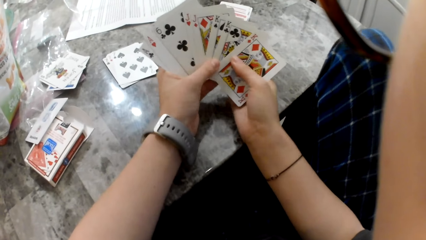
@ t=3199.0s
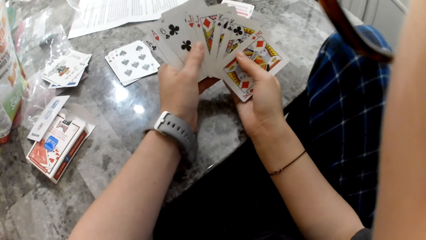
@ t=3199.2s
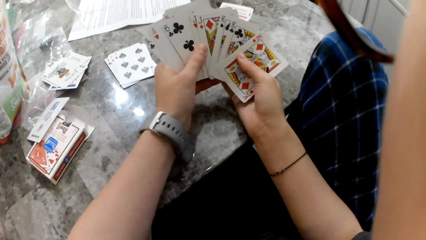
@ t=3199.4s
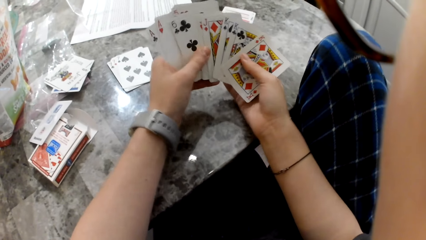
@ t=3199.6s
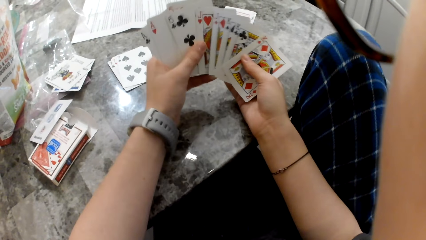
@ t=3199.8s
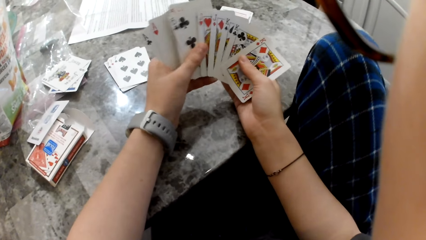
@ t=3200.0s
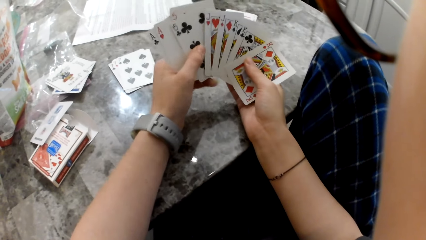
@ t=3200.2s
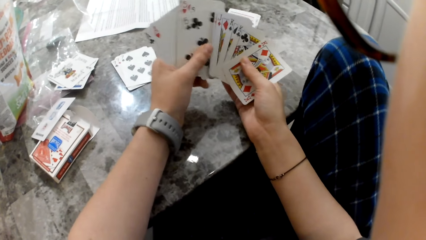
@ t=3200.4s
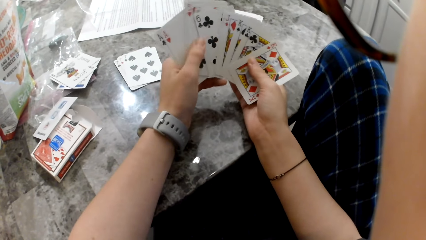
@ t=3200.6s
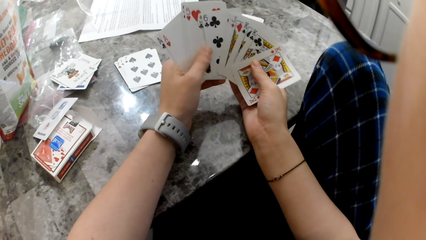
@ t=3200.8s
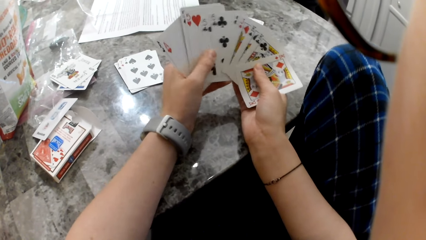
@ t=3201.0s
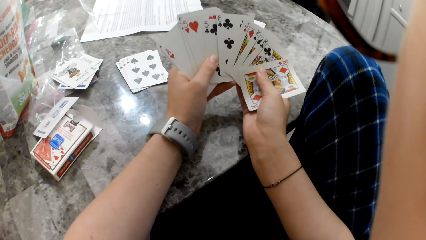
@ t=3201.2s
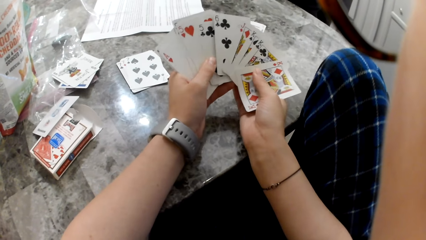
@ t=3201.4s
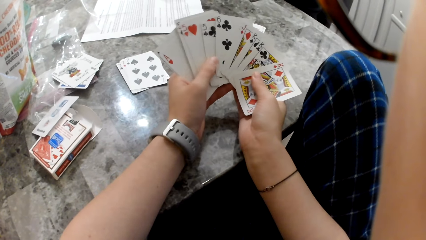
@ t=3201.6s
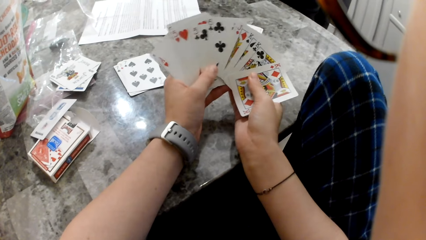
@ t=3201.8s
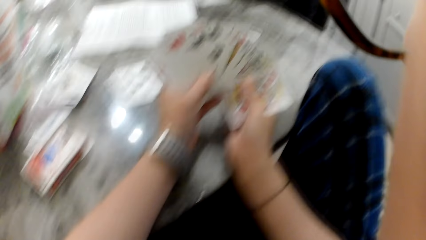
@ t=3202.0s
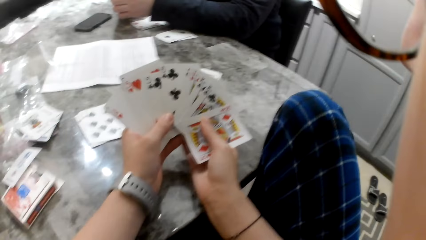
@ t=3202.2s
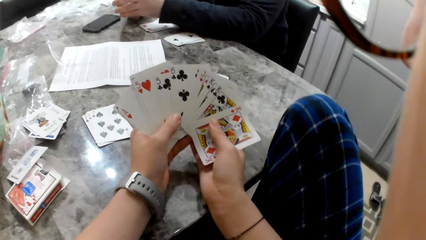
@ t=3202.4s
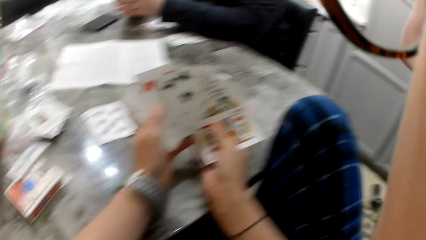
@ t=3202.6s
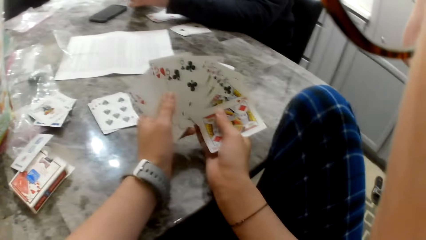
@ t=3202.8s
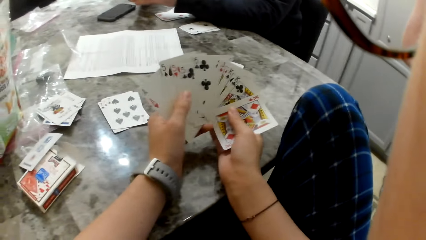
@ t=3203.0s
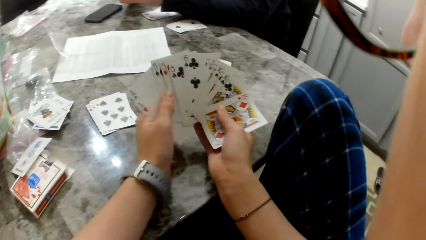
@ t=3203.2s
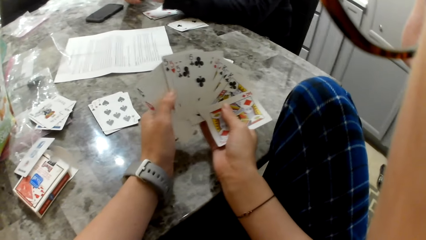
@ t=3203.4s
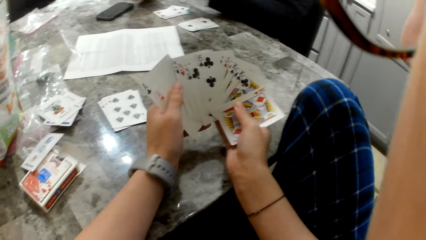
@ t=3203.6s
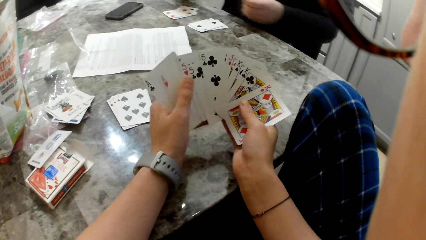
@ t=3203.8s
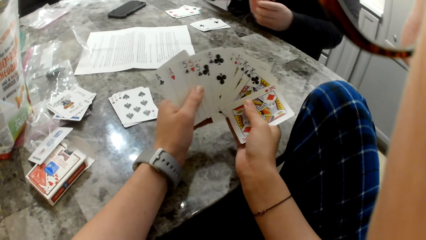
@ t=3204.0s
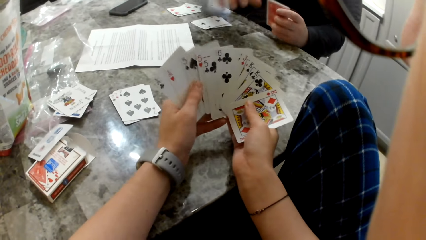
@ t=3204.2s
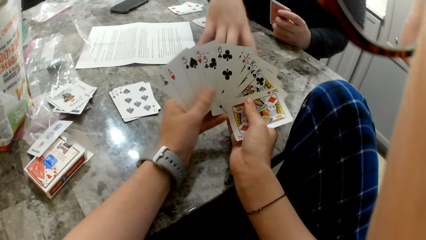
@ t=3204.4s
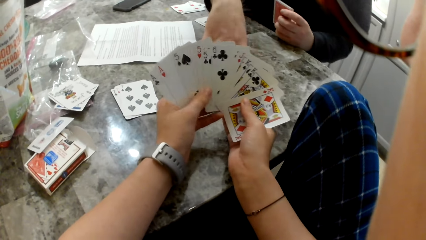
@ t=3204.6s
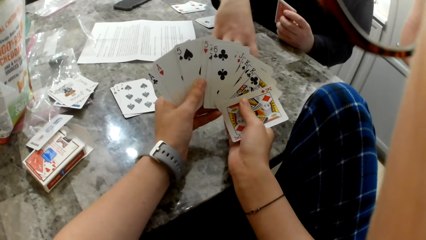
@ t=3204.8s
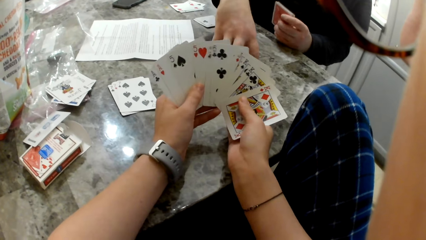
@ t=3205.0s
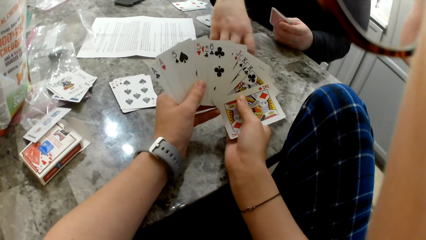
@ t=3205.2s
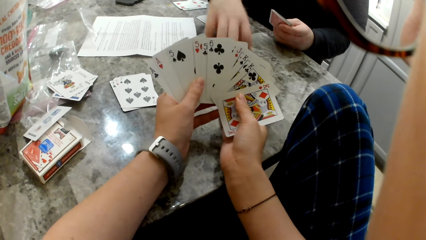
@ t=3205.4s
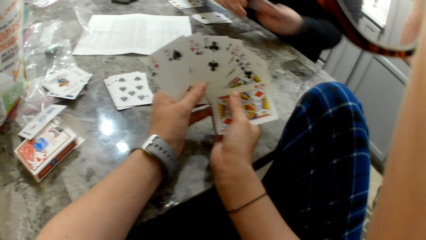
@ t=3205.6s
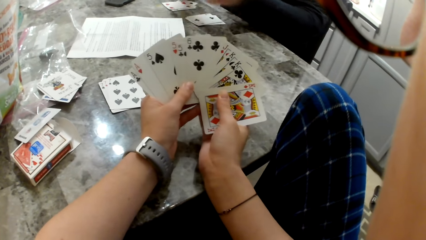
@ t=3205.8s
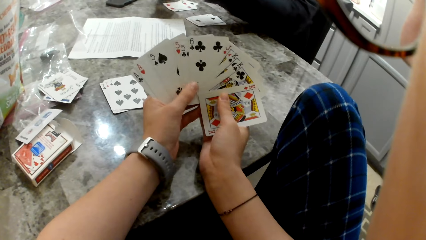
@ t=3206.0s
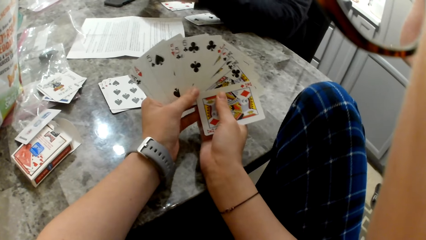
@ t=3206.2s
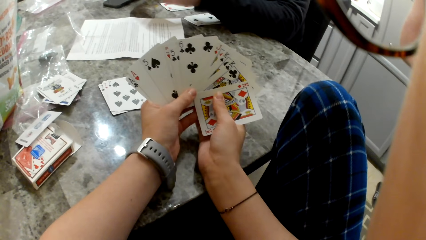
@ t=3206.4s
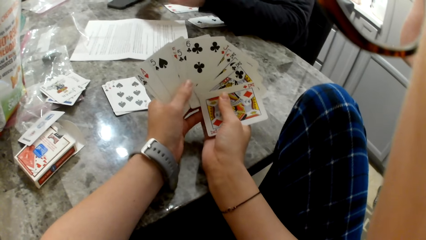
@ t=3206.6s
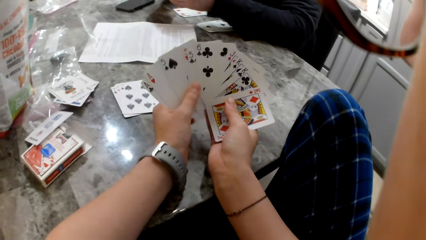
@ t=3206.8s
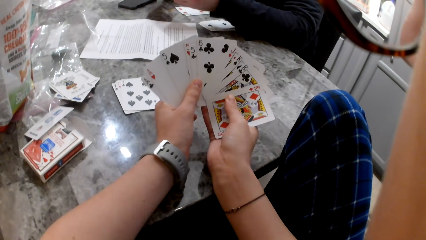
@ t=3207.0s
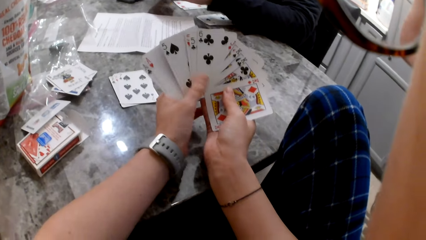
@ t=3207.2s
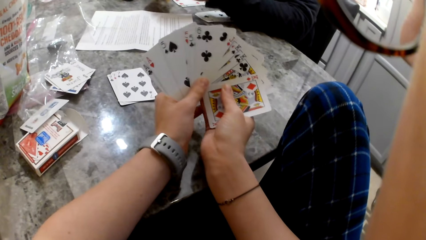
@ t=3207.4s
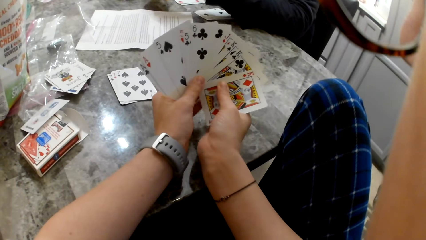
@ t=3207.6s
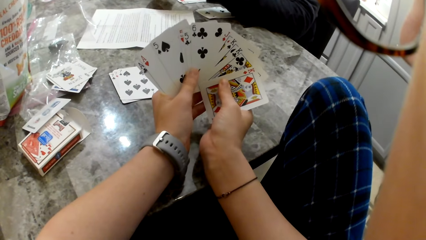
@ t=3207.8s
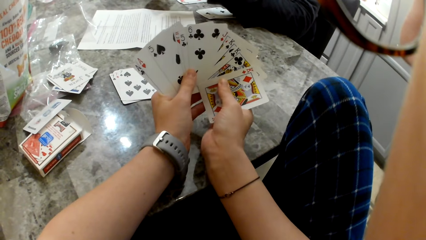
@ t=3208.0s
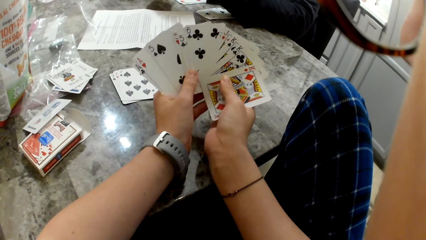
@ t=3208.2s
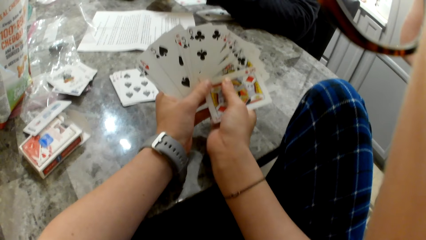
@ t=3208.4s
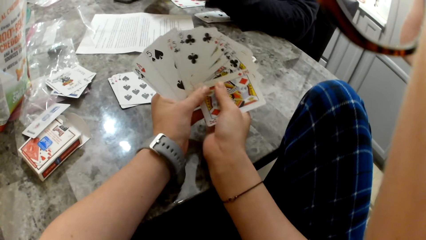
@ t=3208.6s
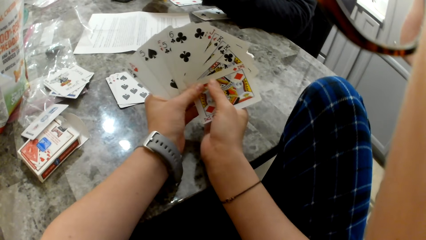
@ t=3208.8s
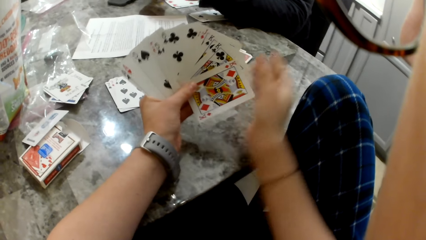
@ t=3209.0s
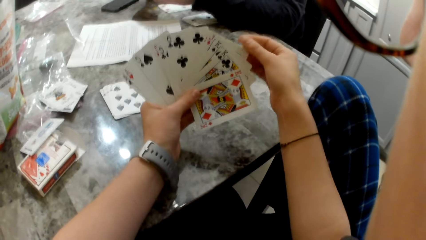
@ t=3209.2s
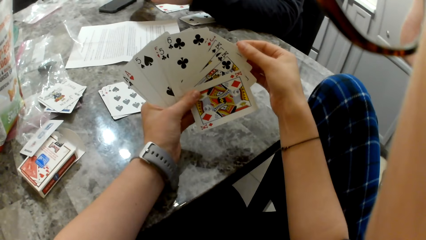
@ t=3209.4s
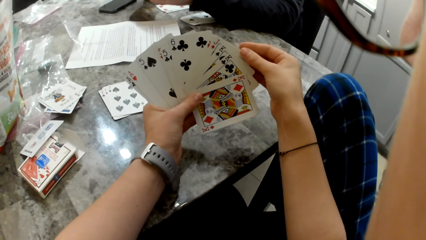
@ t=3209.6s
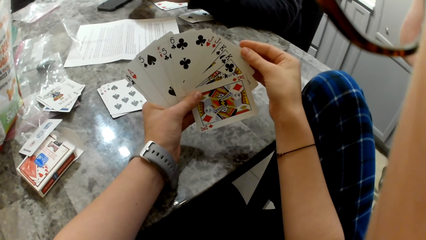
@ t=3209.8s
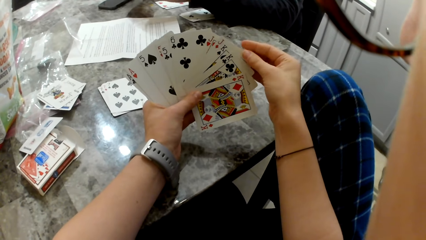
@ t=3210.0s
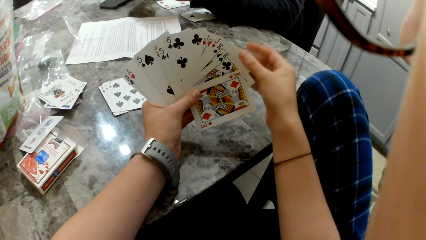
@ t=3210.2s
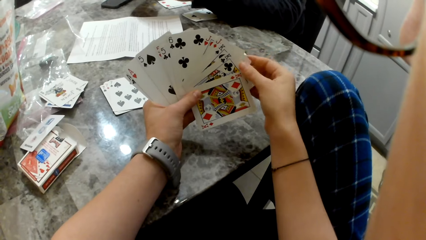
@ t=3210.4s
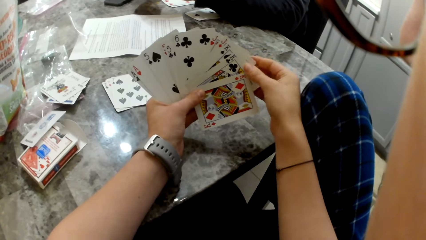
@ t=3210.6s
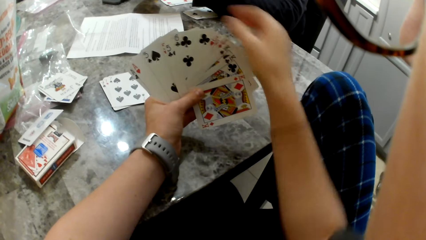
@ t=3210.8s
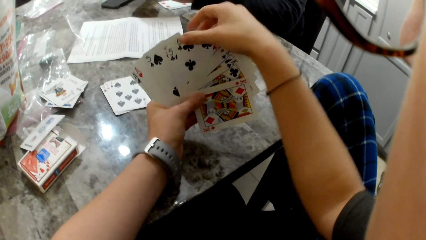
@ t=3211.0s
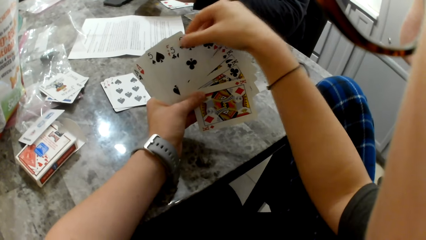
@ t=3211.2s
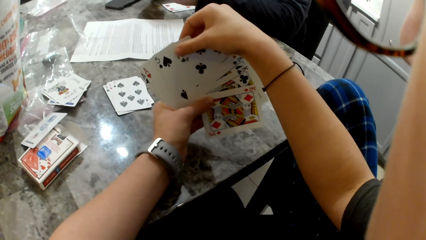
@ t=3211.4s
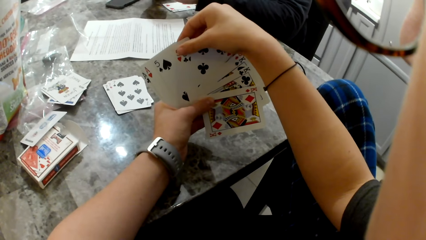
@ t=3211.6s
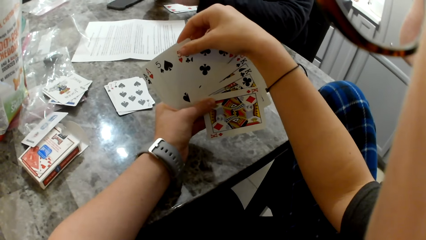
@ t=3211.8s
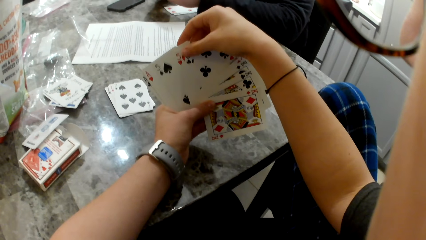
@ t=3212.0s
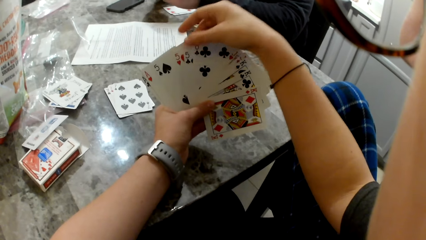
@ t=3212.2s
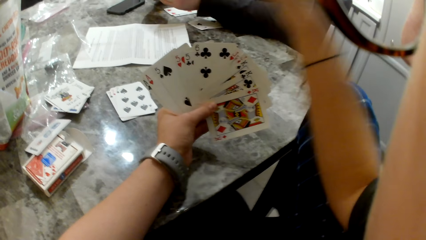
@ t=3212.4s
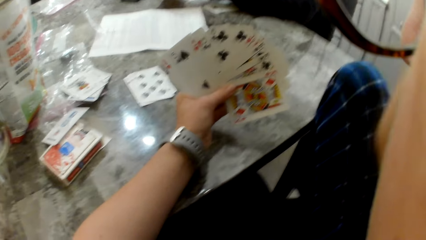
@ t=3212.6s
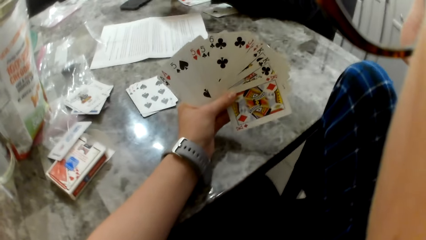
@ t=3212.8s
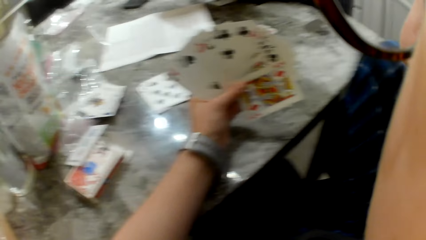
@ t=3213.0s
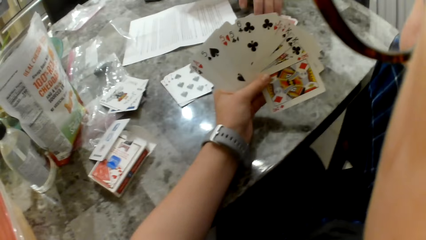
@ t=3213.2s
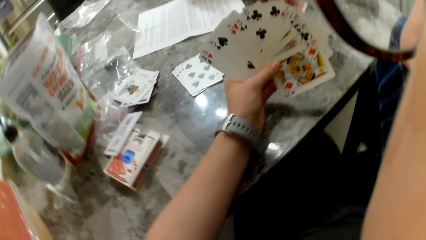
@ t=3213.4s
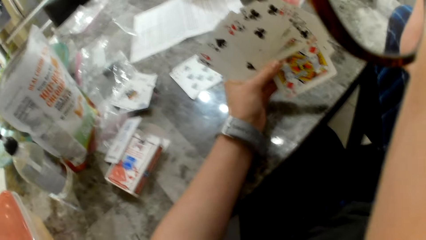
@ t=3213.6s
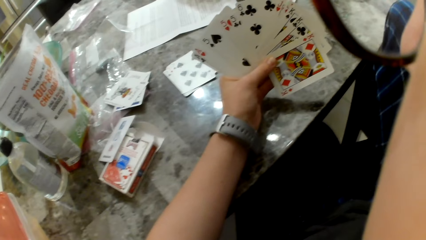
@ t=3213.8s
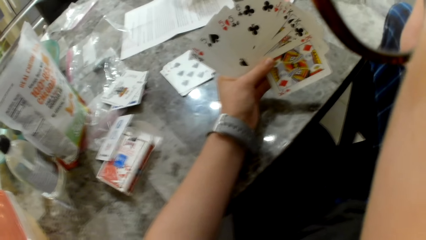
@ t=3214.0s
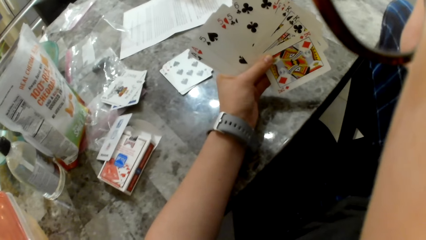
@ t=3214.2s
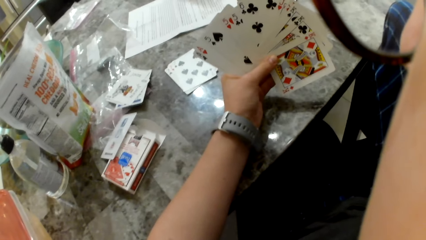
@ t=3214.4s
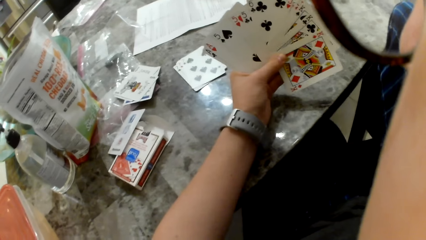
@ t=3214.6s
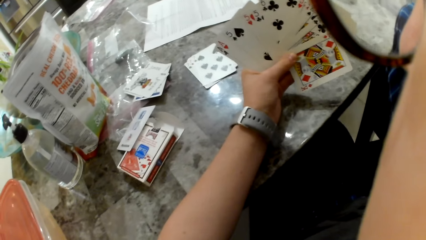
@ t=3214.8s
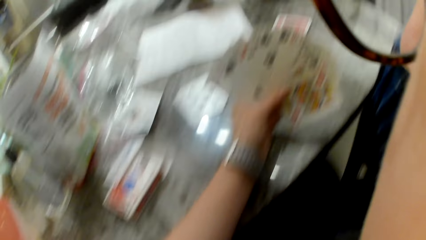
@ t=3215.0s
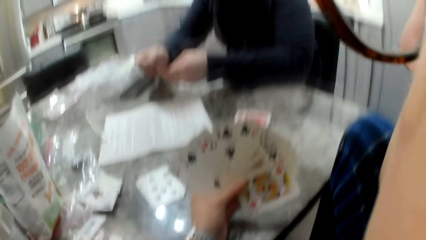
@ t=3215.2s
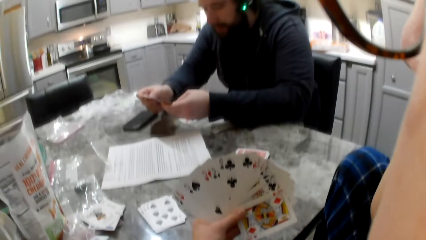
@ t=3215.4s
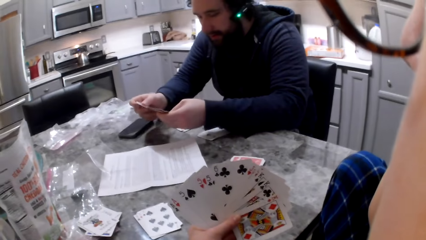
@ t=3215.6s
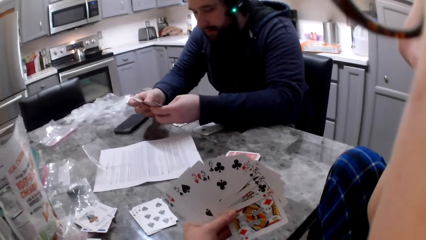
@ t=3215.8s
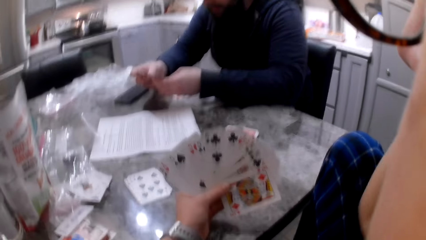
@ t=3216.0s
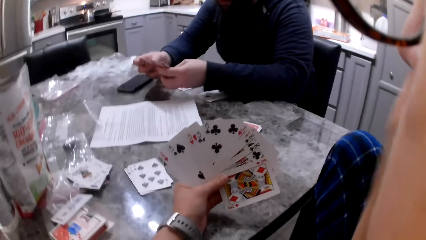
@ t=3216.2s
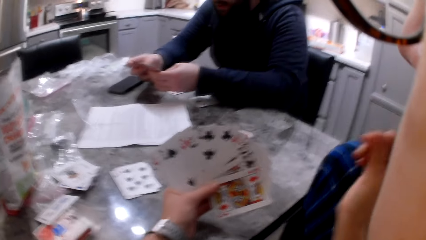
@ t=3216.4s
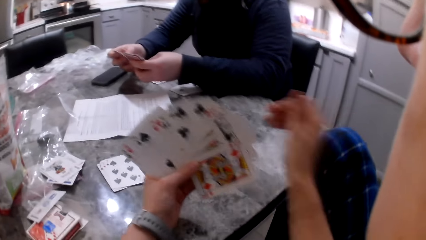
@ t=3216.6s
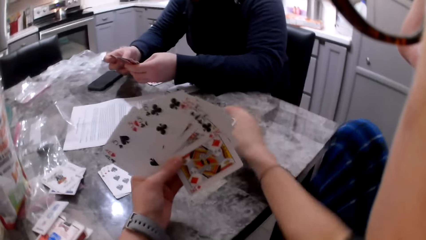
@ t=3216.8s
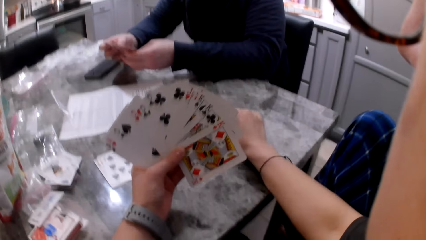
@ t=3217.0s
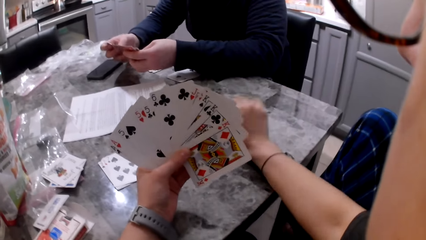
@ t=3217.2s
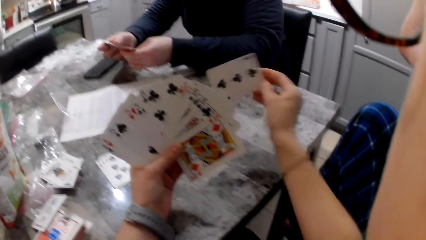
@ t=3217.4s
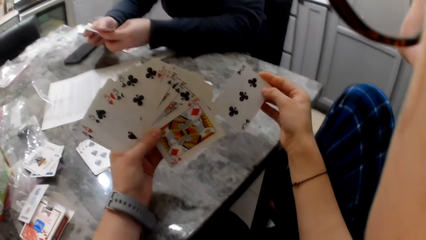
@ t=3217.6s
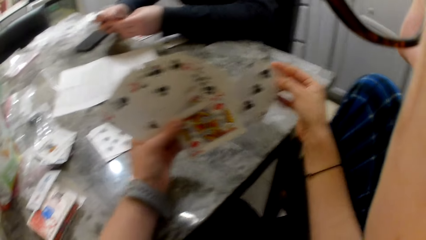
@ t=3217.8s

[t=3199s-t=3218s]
A man picks a card from the table. The man touches the pile of cards on the table. The camera wearer arranges her cards. The man picks a card from the table. The man arranges the cards in his hand. The camera wearer picks a card from the pile of cards on the table.
